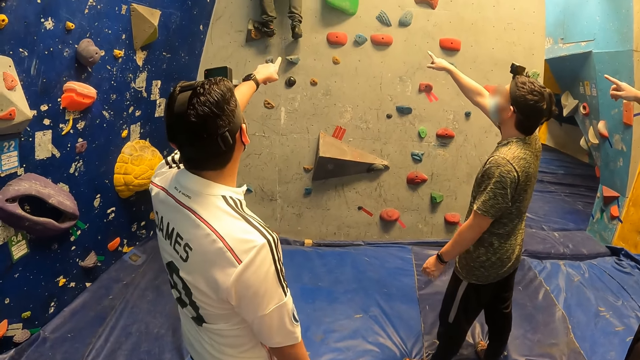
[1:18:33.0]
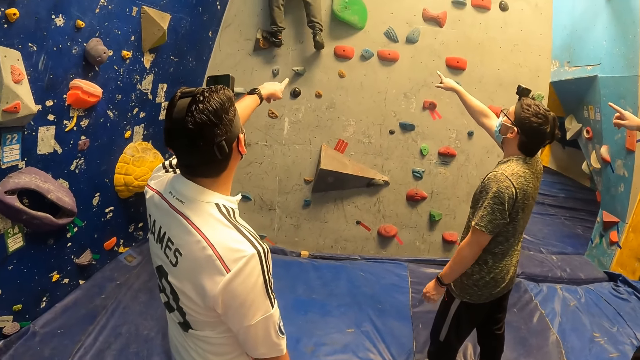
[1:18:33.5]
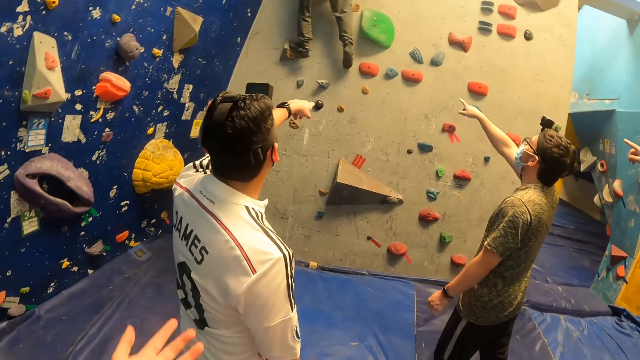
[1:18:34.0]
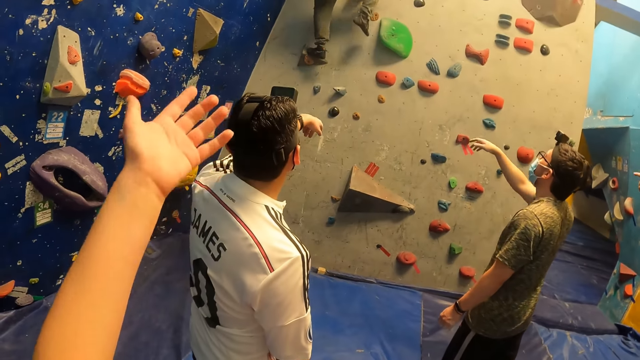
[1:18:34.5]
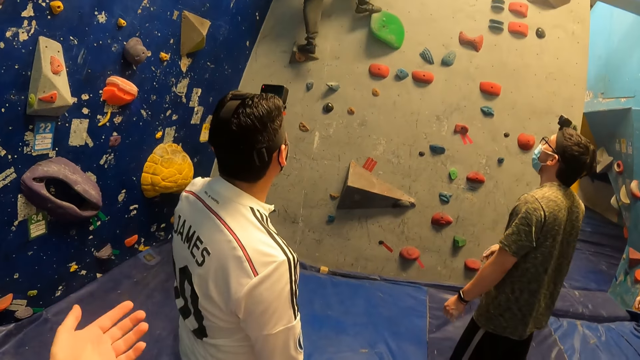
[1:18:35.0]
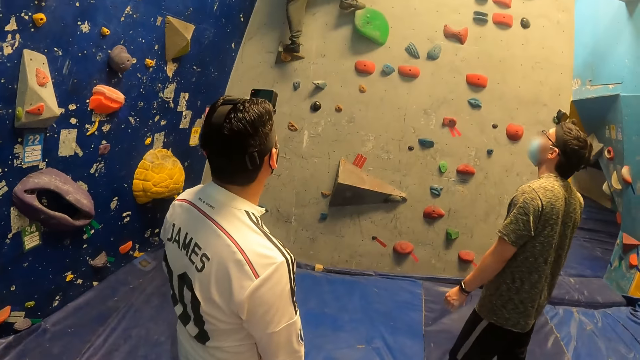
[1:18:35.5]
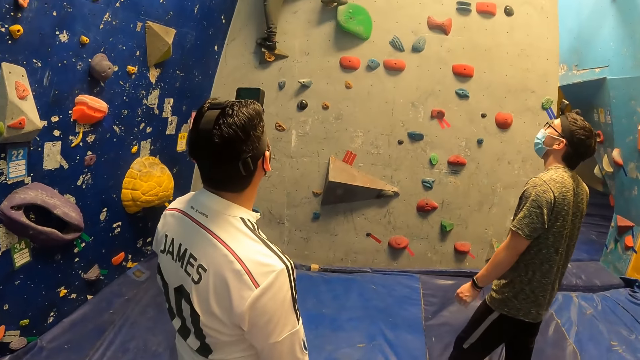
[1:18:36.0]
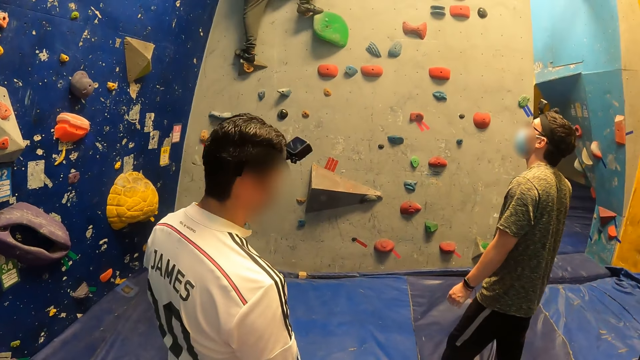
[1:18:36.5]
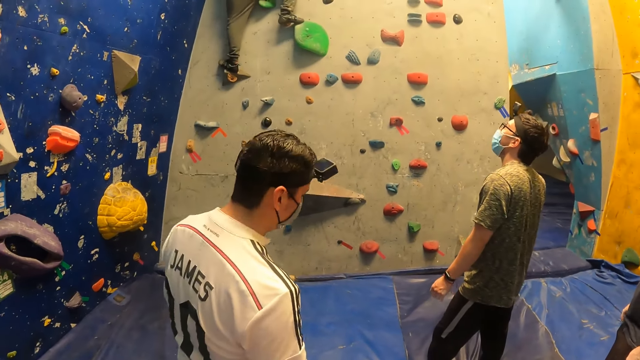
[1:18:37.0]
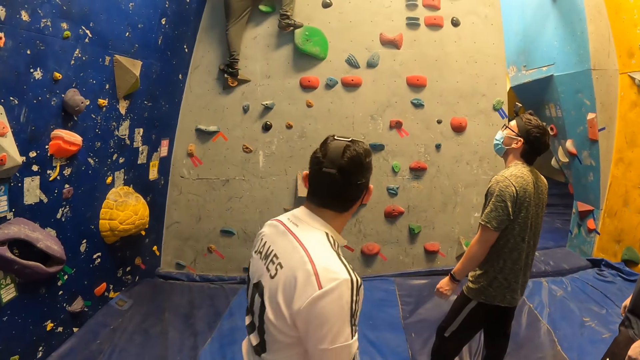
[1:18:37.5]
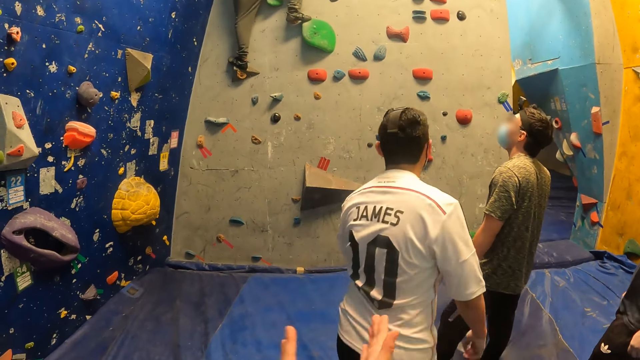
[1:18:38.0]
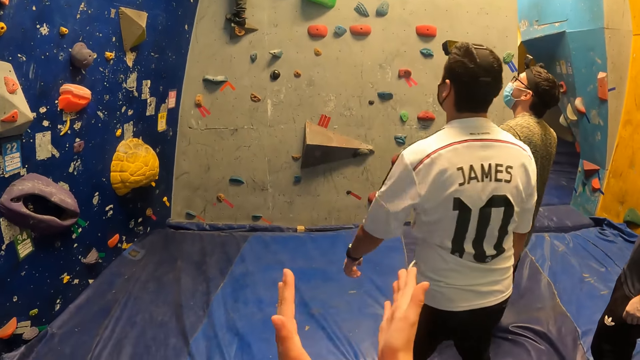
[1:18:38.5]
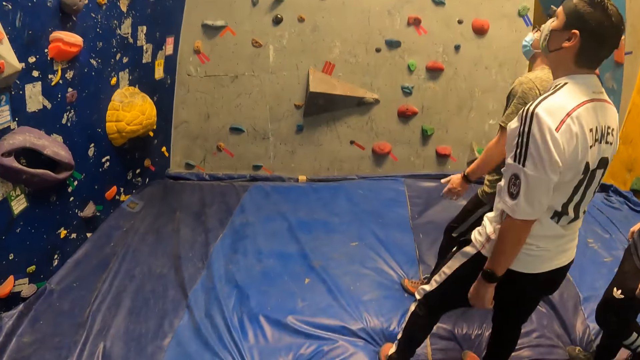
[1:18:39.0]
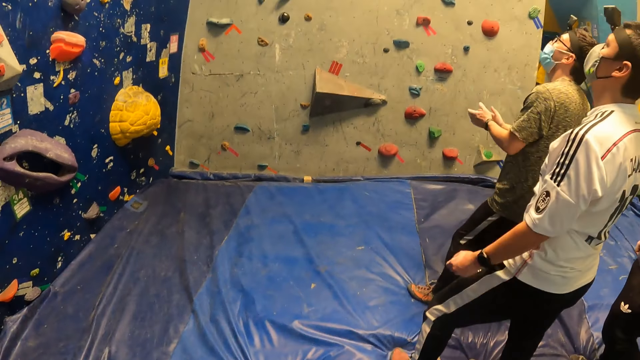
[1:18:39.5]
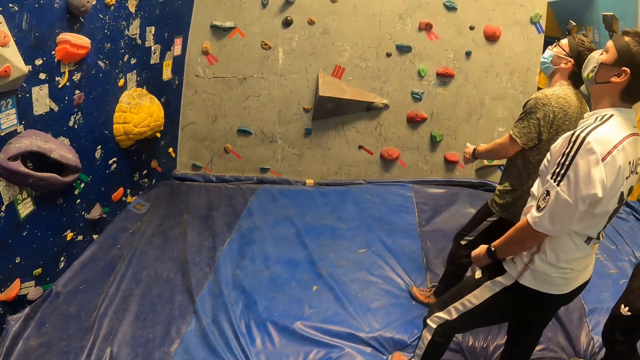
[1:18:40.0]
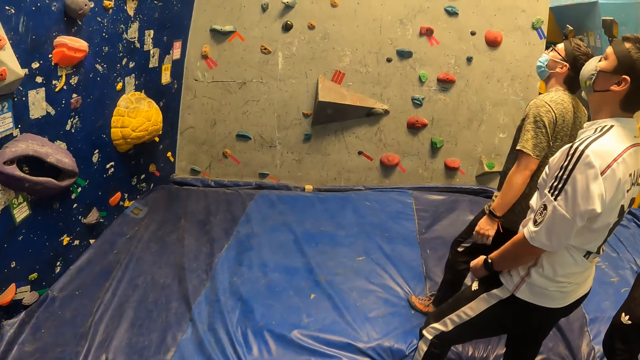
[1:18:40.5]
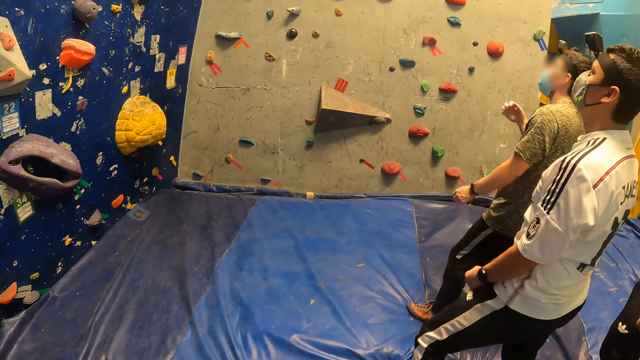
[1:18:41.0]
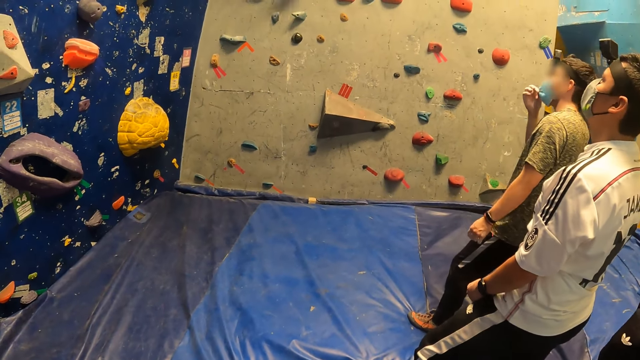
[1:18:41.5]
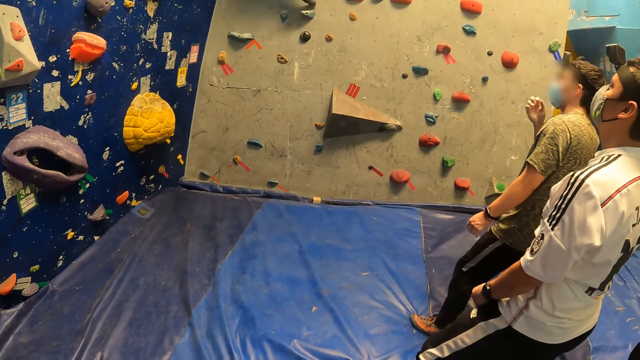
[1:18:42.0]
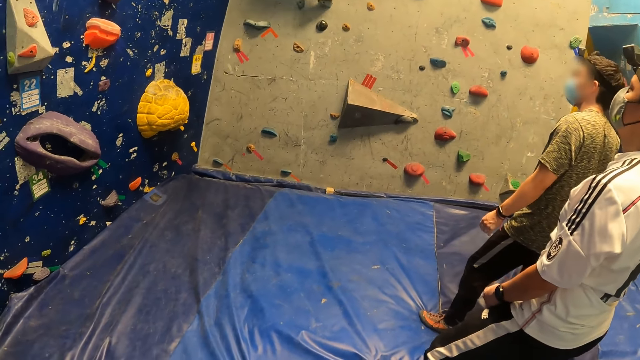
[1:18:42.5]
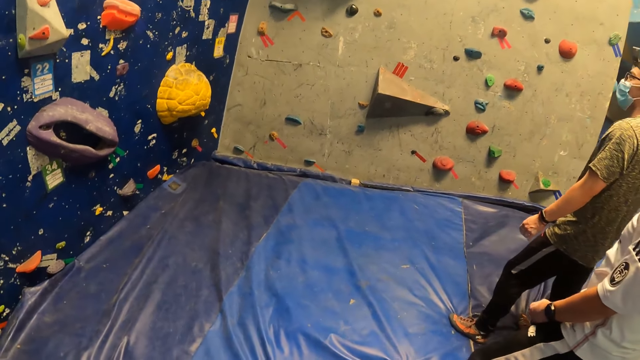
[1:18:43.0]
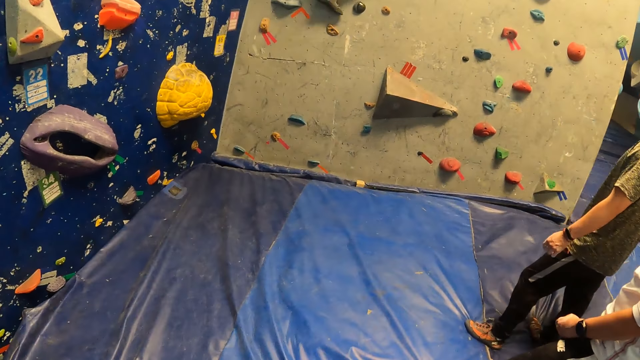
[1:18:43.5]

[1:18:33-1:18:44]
The camera wearer points at the climbing wall. He claps his hand. A man claps his hands. The camera wearer looks around the climbing wall game. The man touches a mask on his face with his right hand.

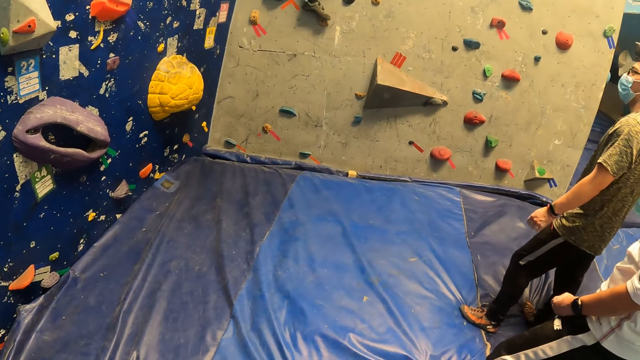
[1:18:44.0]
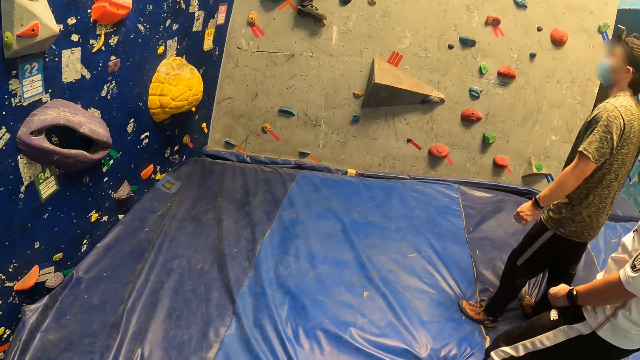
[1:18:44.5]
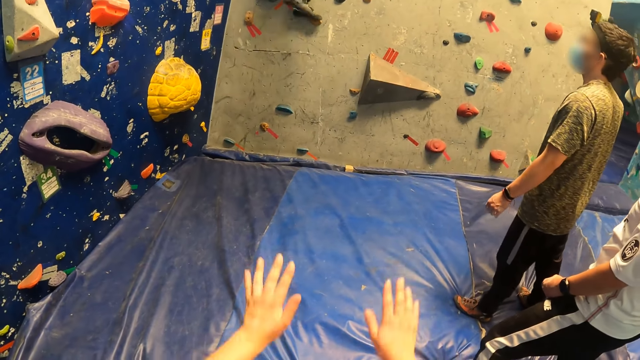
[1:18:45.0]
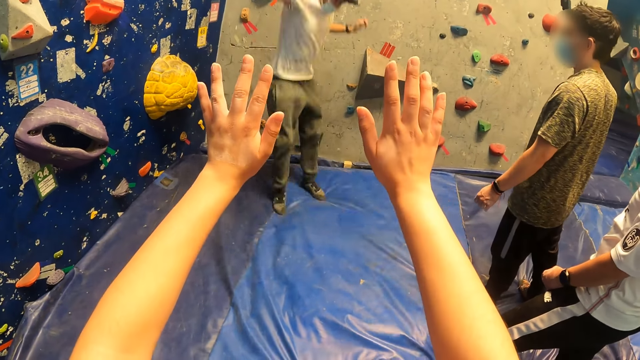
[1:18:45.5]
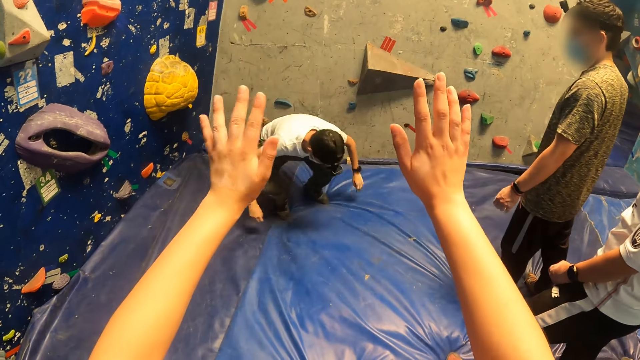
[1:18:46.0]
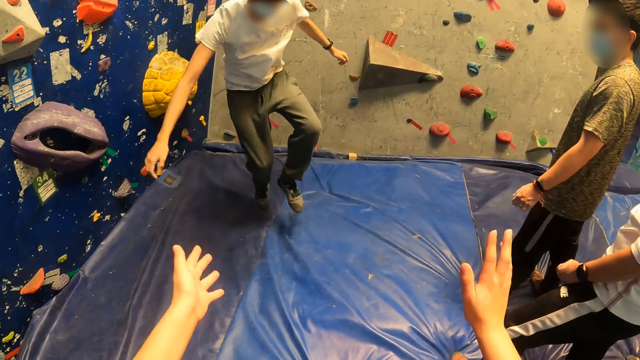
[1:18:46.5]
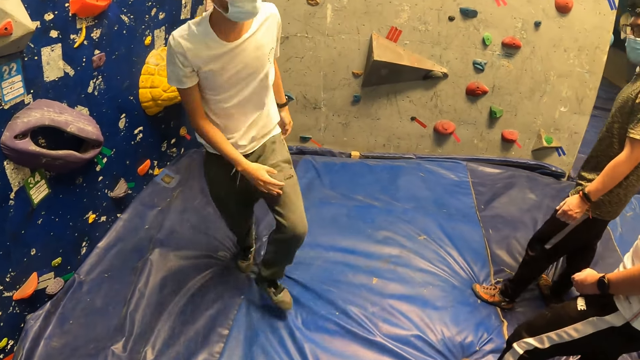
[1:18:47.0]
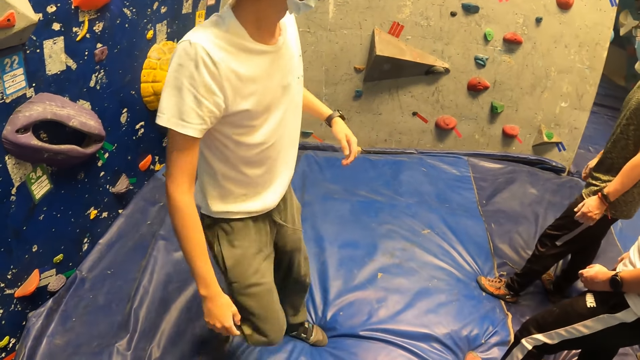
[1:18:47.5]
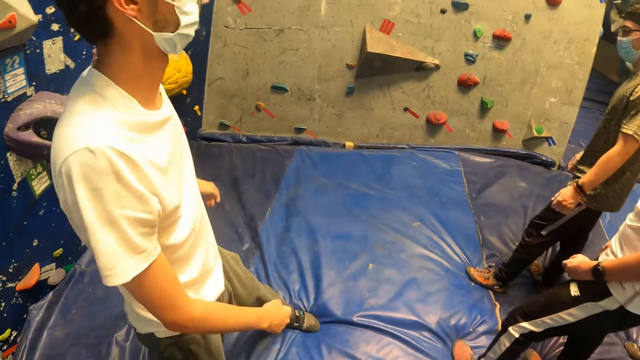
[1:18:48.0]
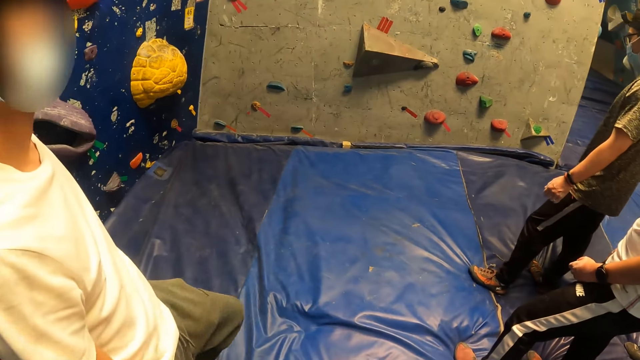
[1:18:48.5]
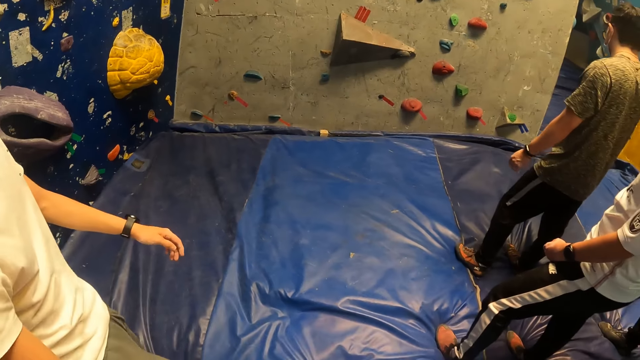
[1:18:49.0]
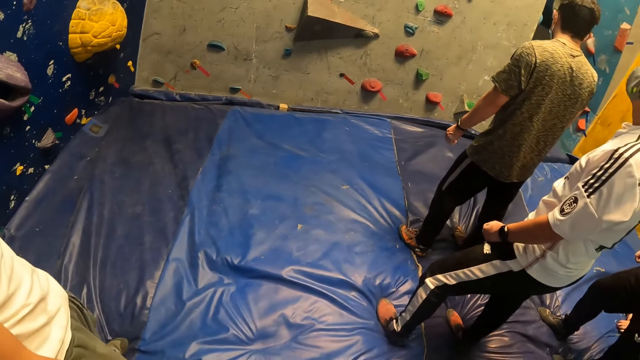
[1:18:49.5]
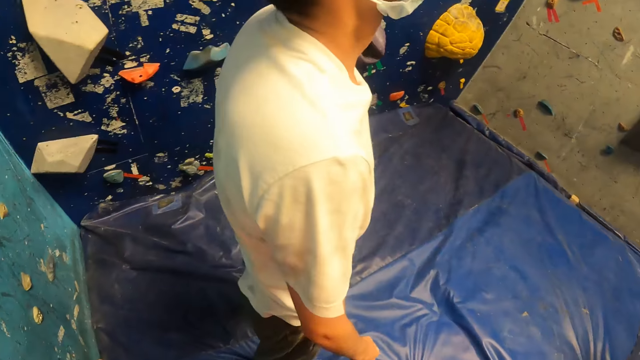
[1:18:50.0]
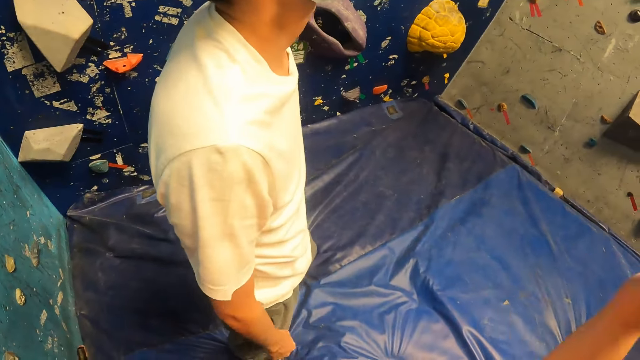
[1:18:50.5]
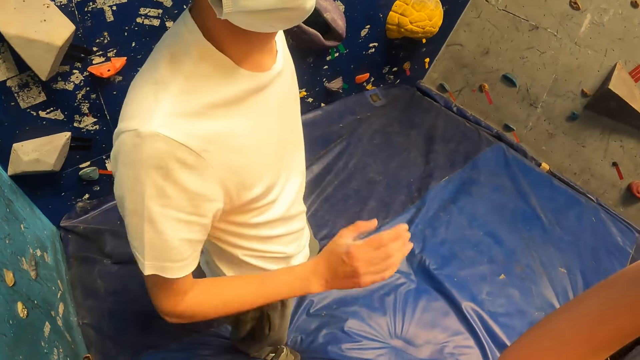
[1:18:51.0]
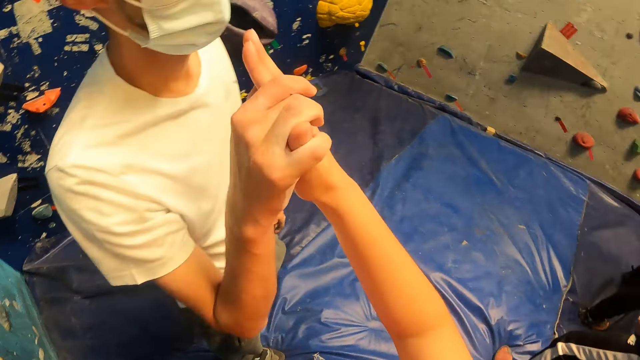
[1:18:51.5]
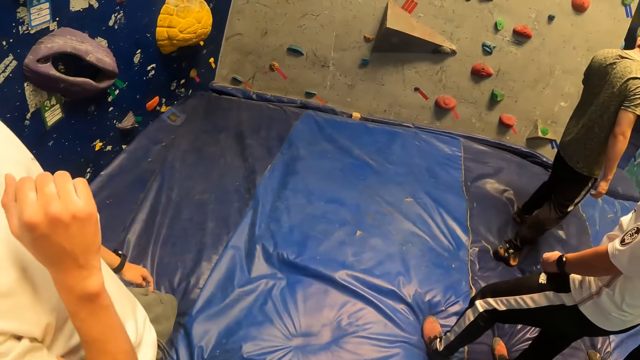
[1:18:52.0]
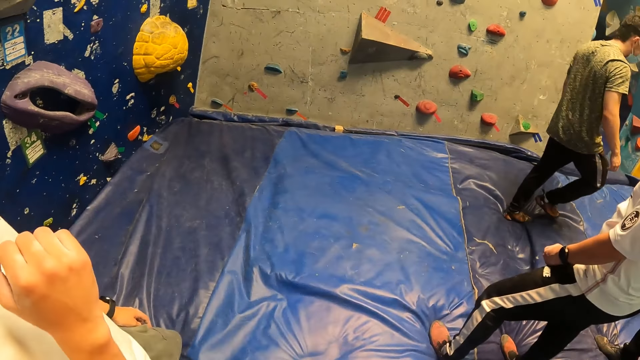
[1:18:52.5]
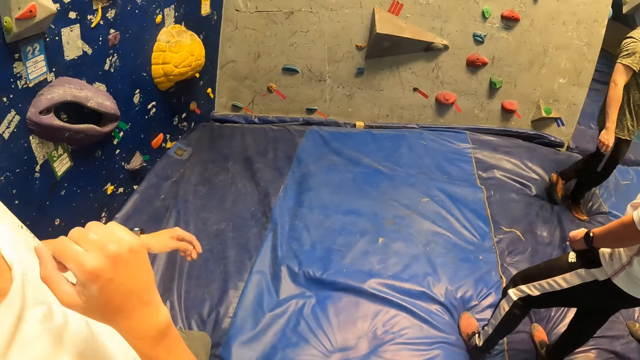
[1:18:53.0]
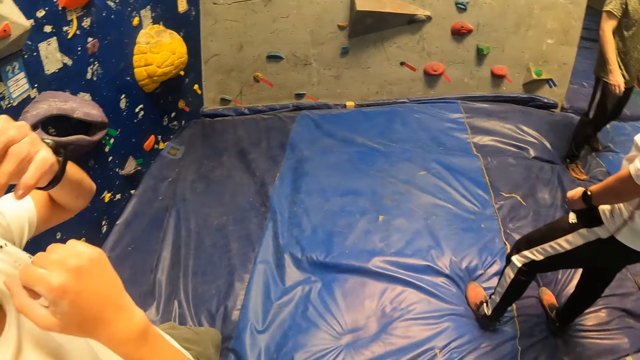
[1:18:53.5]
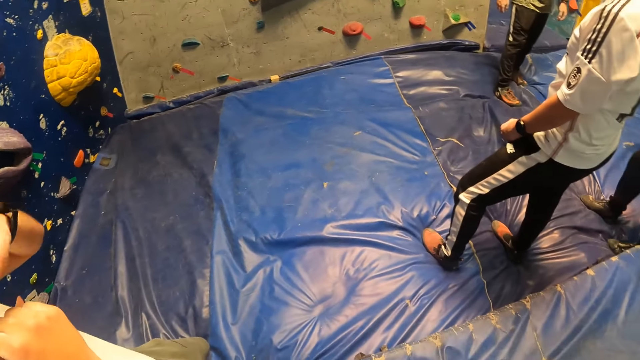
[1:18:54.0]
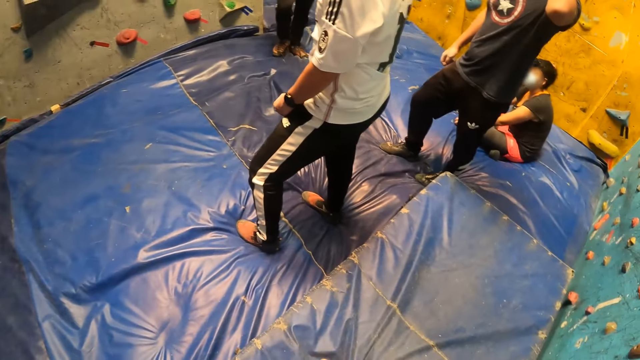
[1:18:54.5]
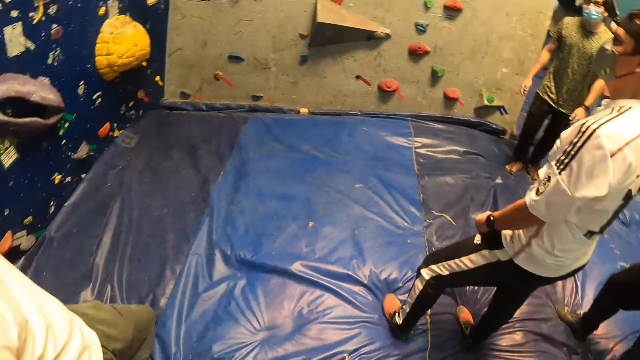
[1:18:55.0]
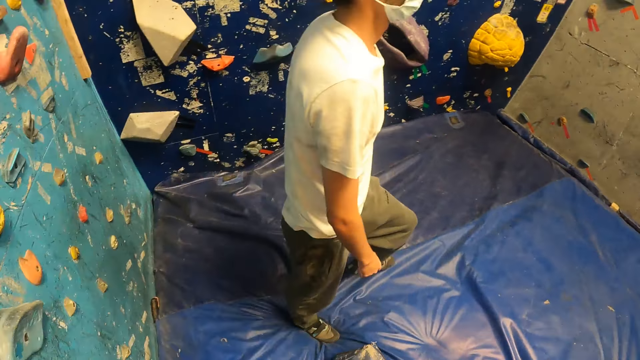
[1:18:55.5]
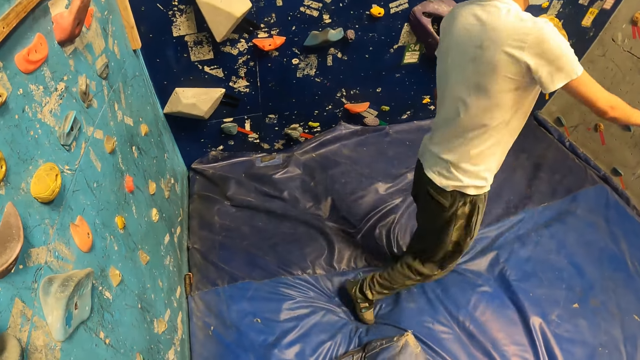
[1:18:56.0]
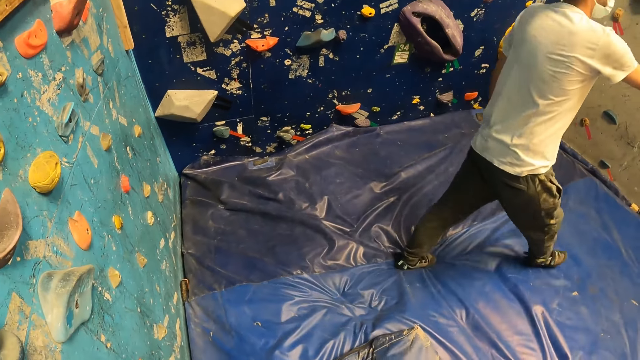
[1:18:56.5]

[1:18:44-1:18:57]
A man jumps on the wall climbing mat. The camera wearer lifts his hands. He looks around the climbing wall game. He touches the man on his right hand with his right hand. He greets the man. The man touches a mask on his face with his left hand. The camera wearer talks to the man.
